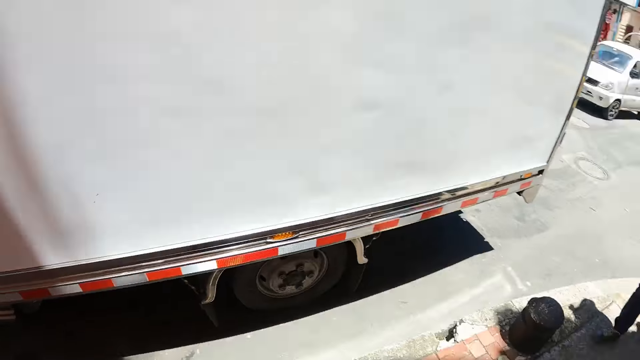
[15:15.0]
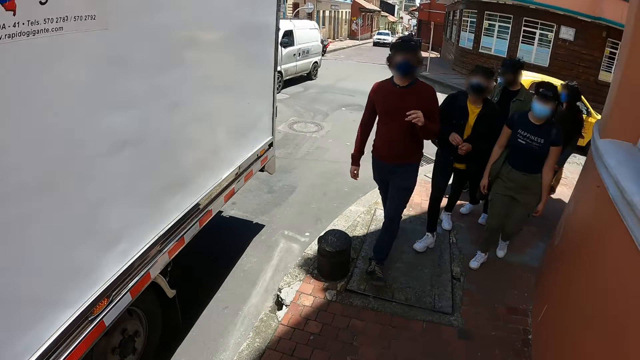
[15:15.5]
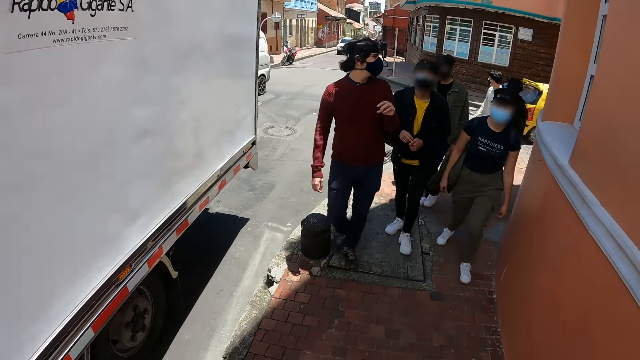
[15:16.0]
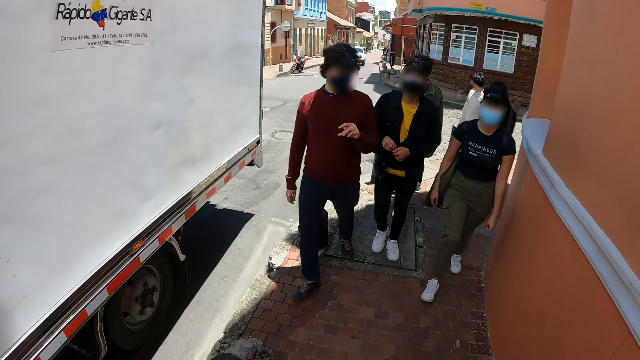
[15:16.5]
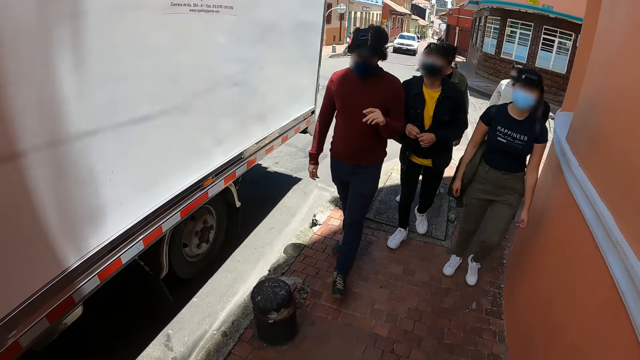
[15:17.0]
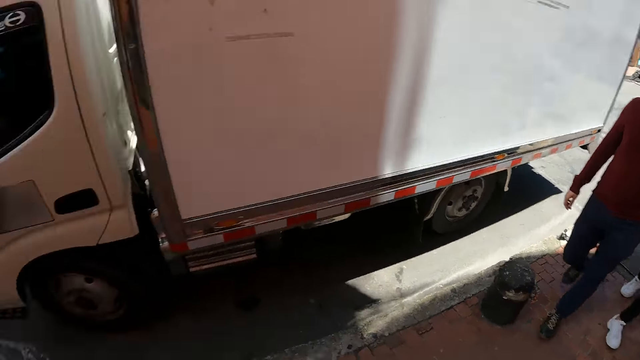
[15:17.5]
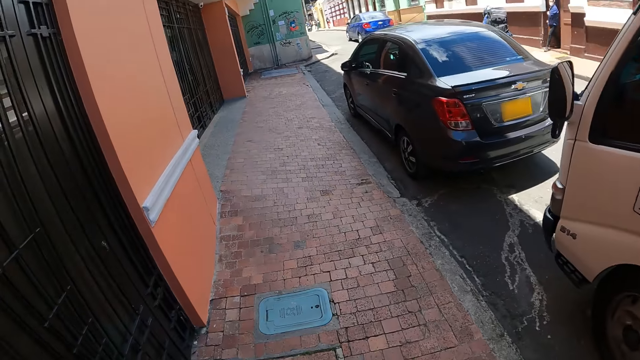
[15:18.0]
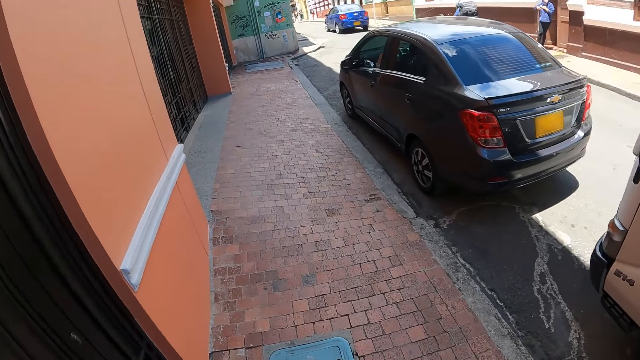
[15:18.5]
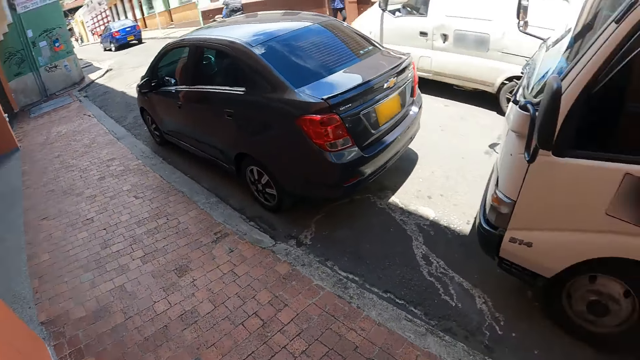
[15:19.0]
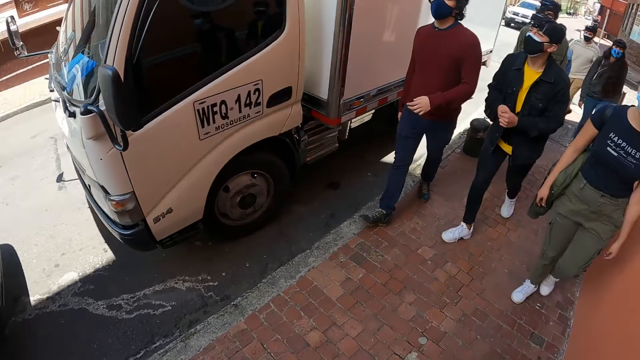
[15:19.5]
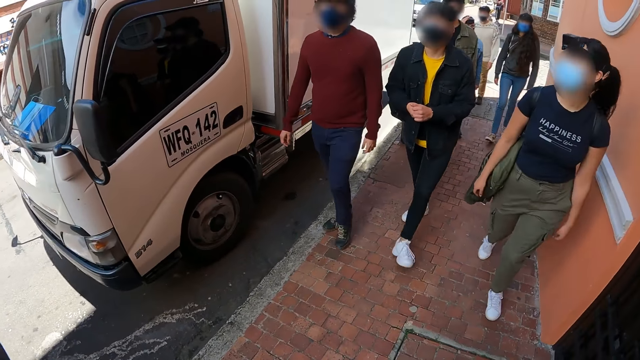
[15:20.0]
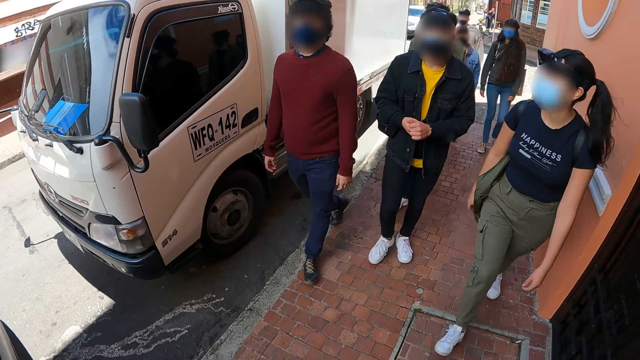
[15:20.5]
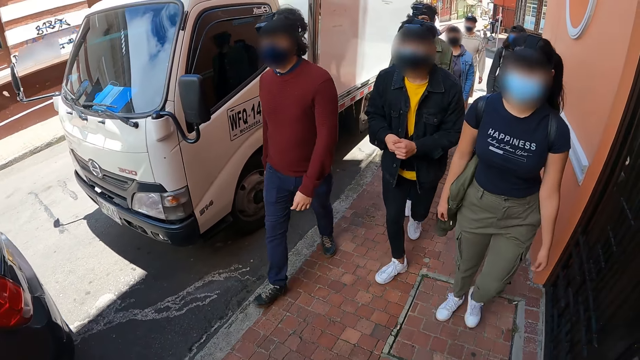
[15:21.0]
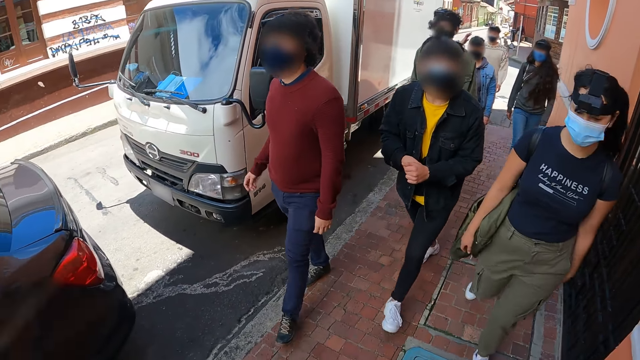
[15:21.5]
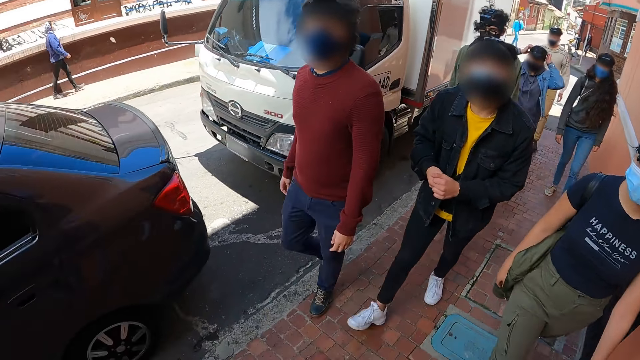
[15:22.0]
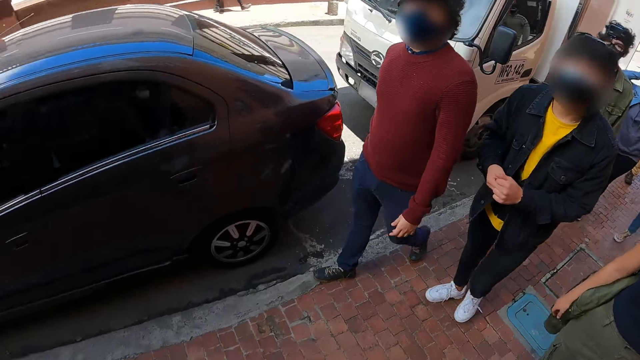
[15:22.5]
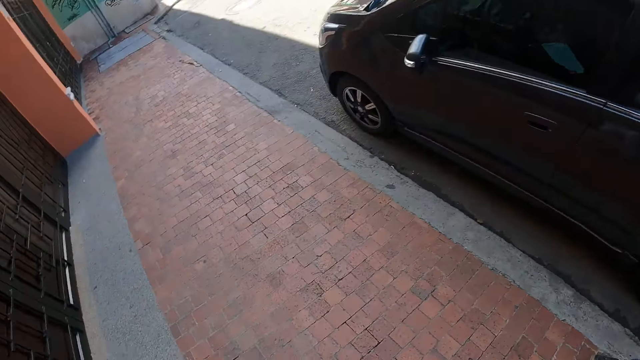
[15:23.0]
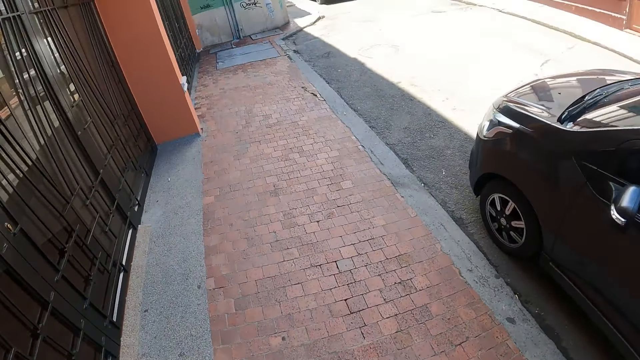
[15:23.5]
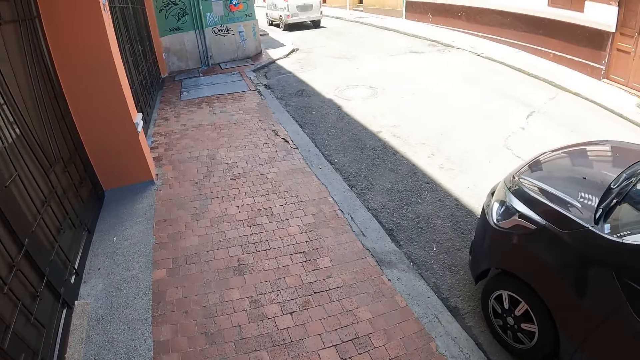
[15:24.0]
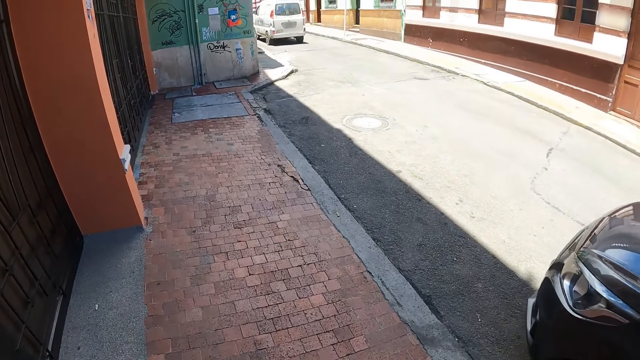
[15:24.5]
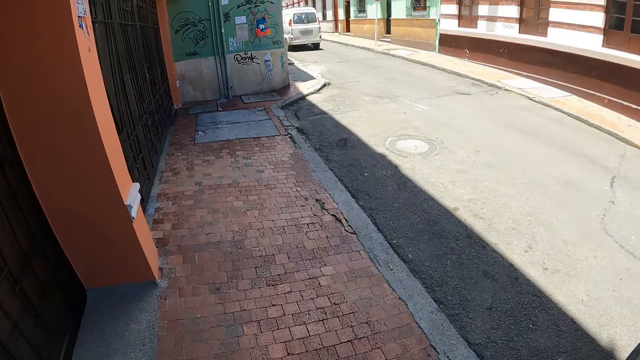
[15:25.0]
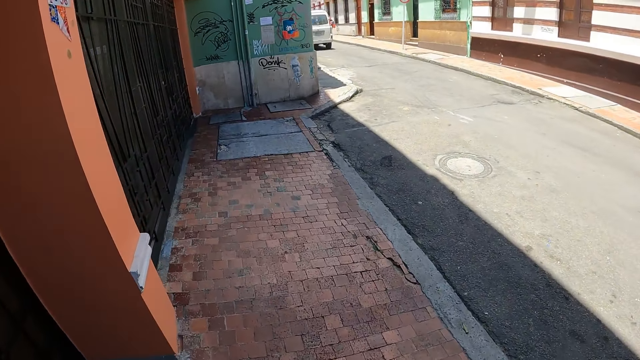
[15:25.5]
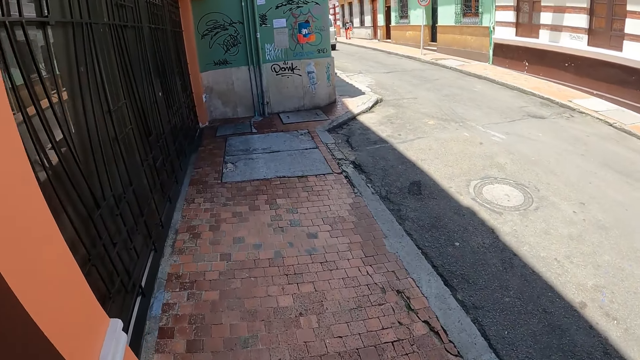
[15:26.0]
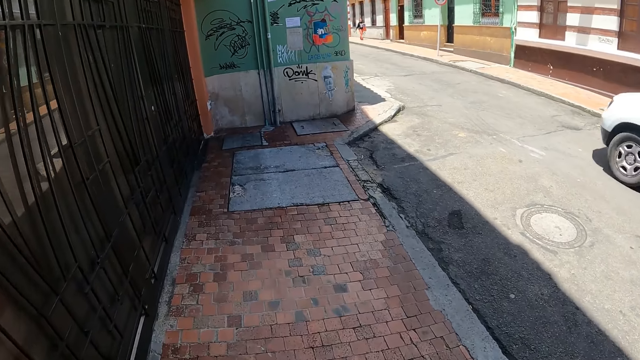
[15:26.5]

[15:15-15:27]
The camera wearer looks around. They look at a man, a woman and another woman. They walk along the road.

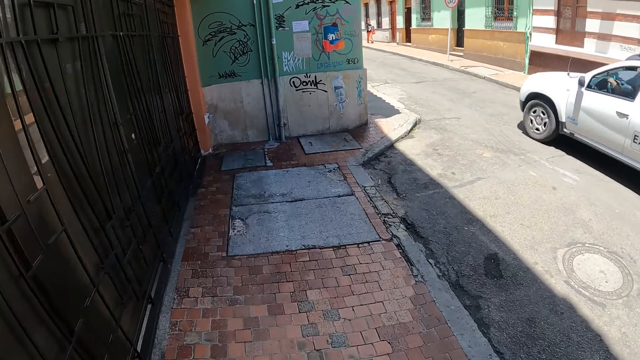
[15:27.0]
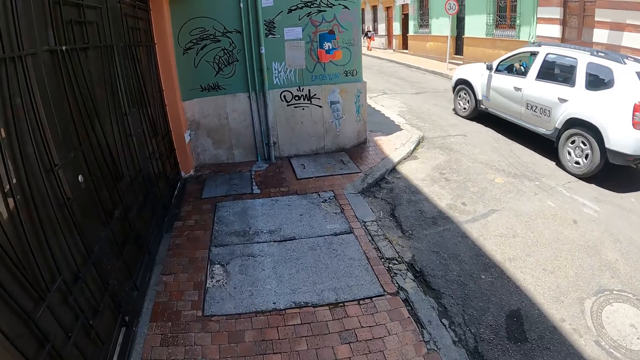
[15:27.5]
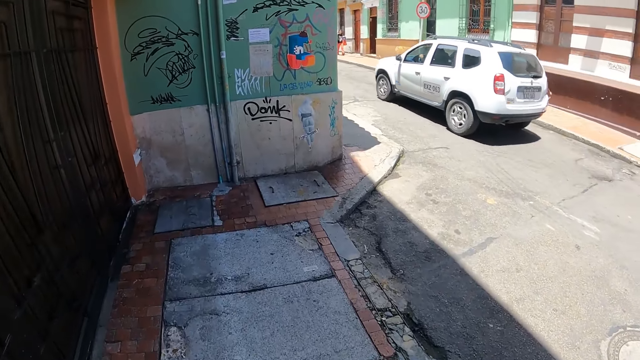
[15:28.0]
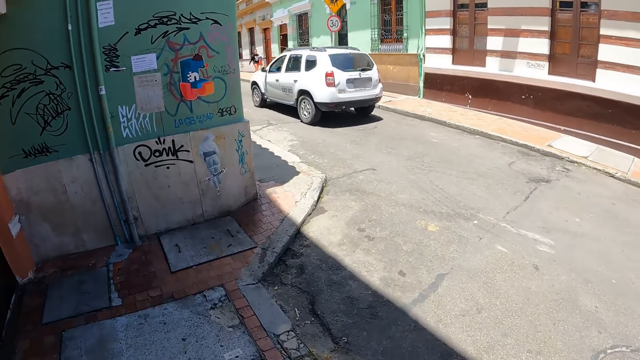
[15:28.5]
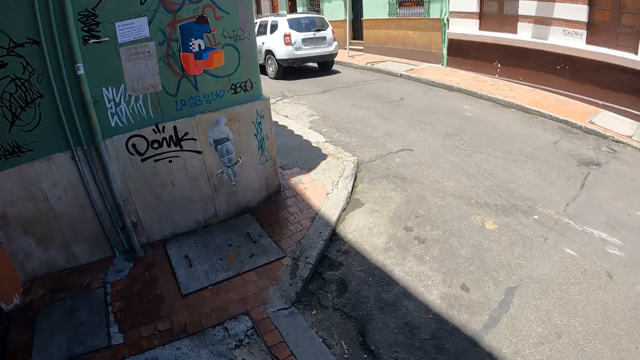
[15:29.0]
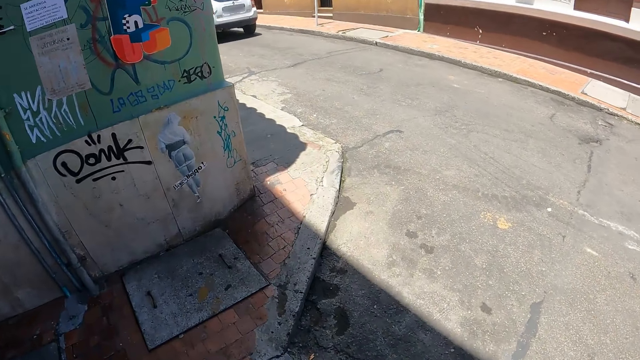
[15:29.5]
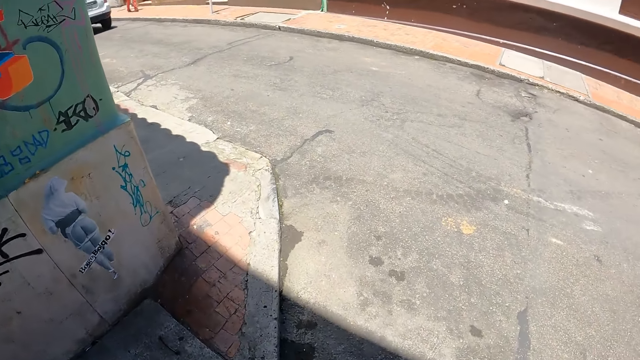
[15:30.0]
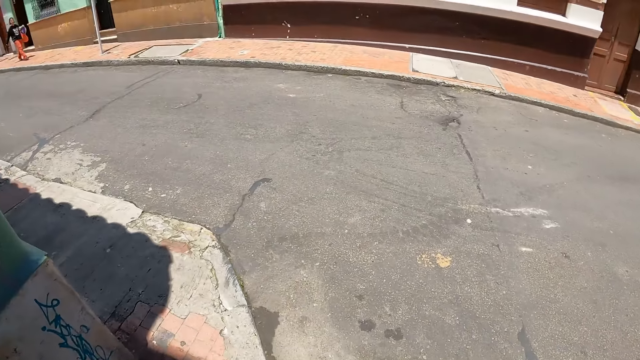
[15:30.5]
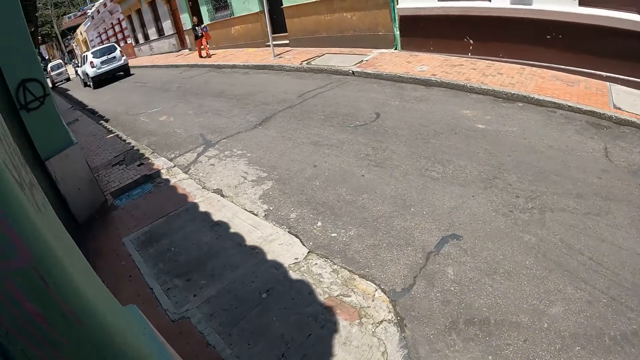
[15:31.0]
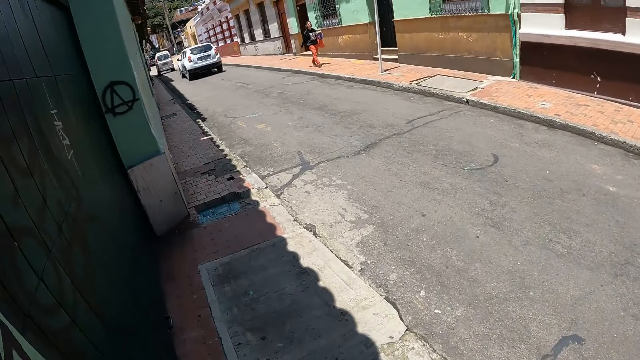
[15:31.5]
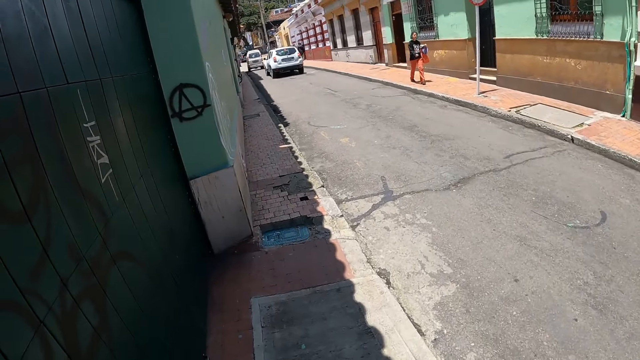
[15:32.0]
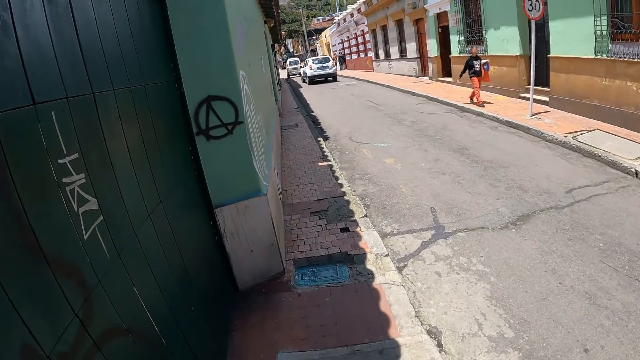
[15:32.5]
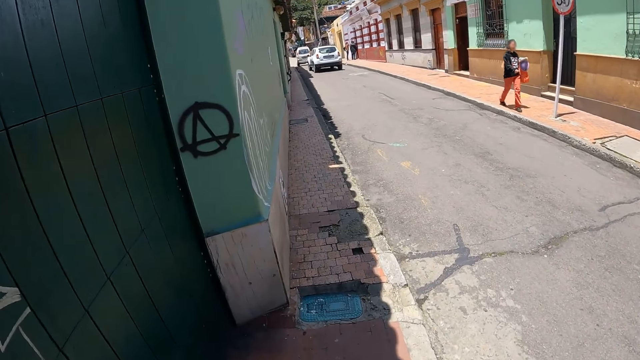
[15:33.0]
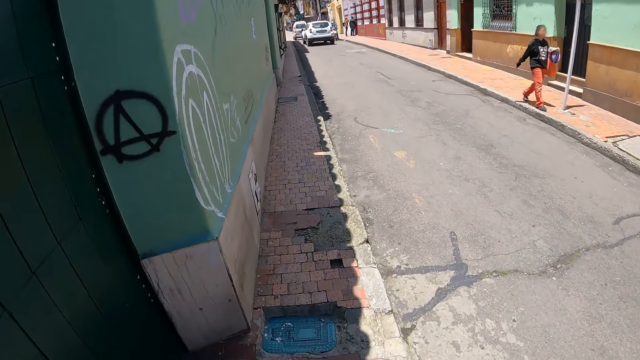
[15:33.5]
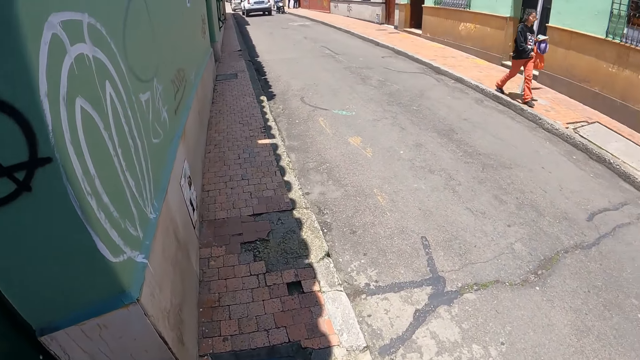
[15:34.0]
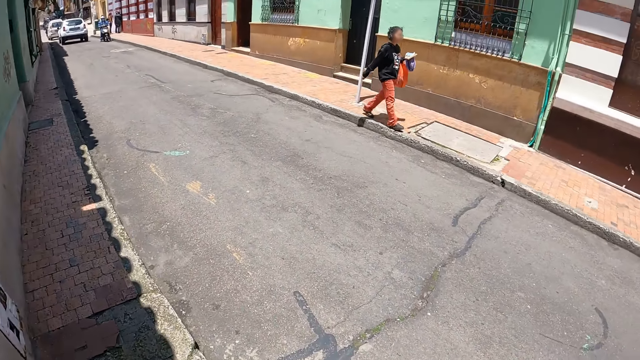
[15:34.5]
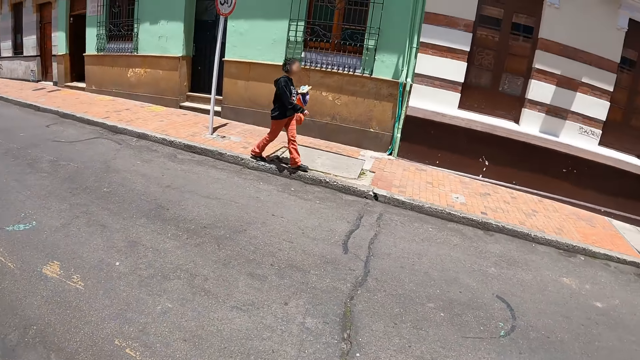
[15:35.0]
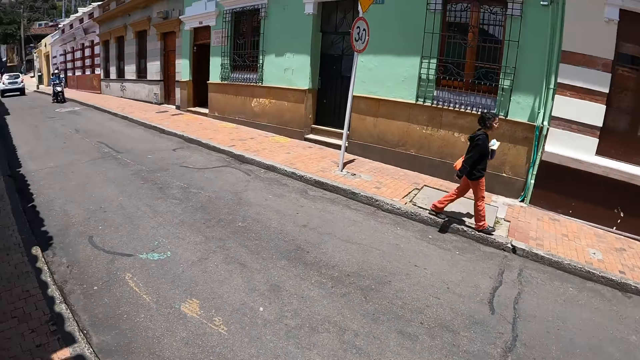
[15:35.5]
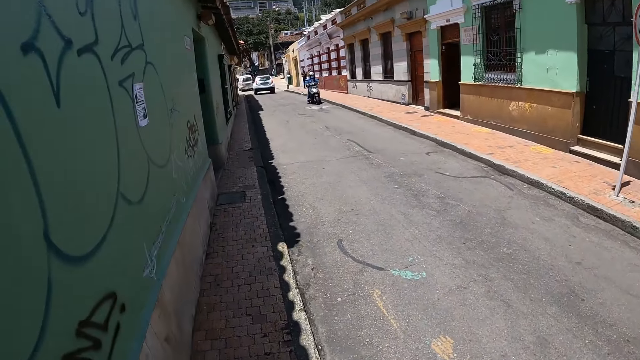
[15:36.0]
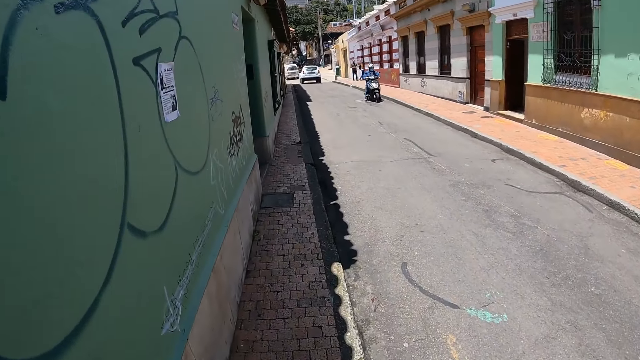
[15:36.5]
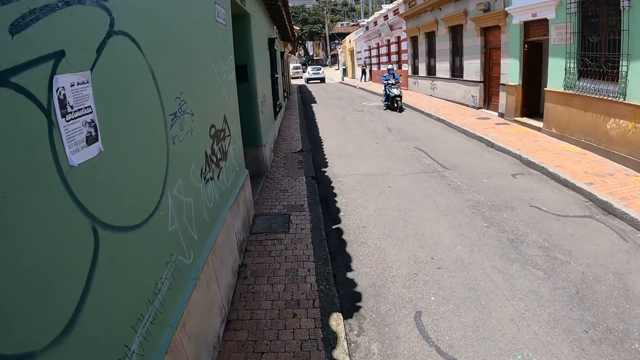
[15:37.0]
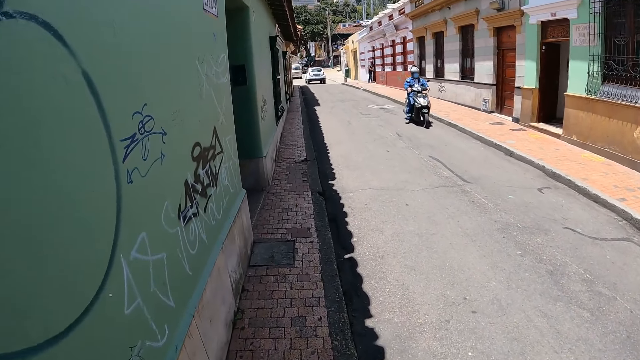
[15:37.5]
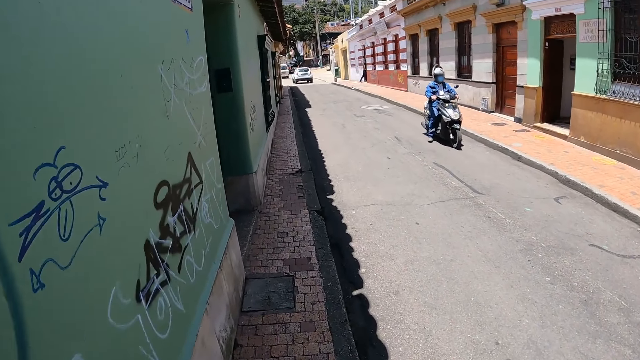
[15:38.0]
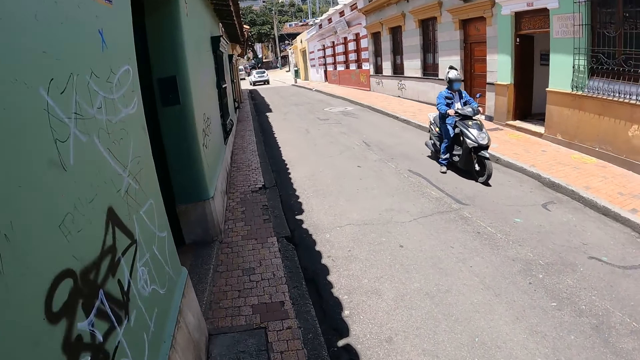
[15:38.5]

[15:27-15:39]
The camera wearer looks around the road.
